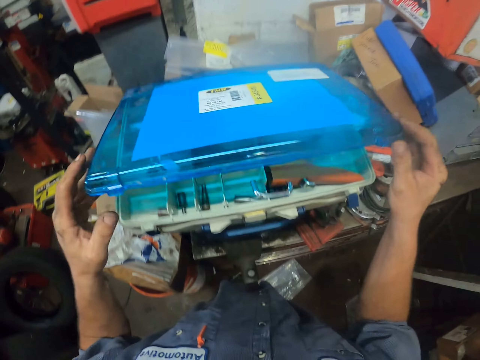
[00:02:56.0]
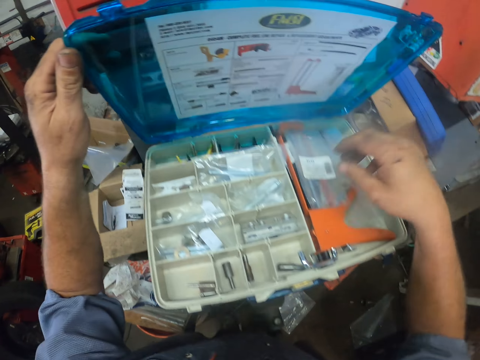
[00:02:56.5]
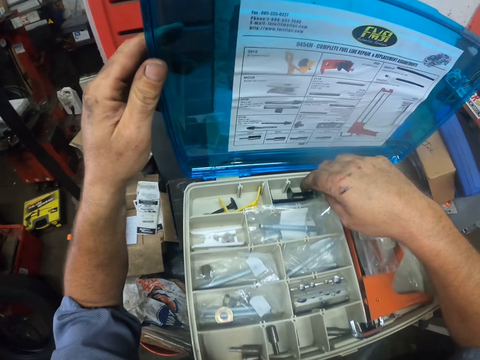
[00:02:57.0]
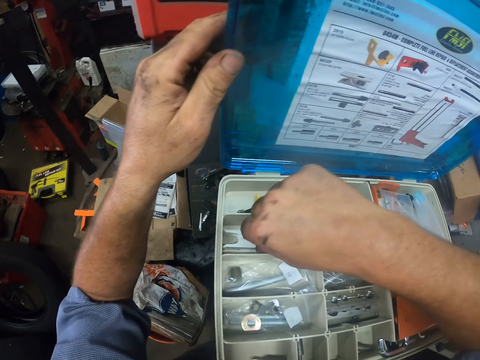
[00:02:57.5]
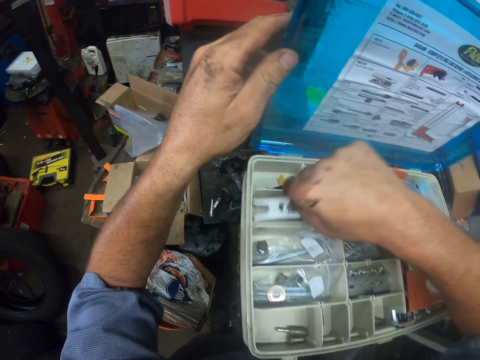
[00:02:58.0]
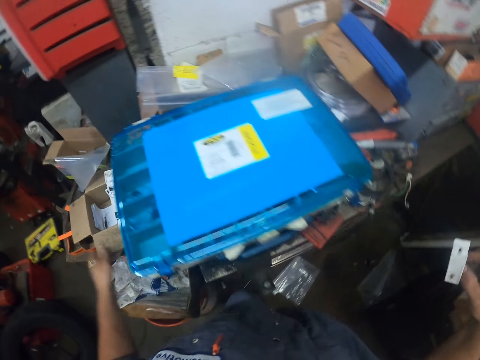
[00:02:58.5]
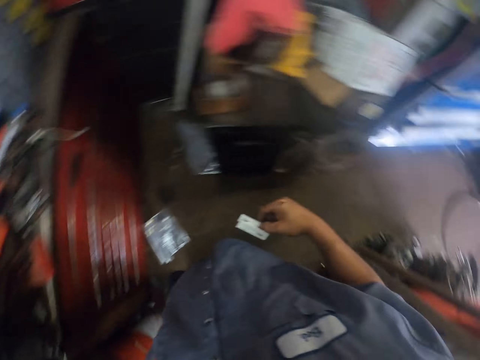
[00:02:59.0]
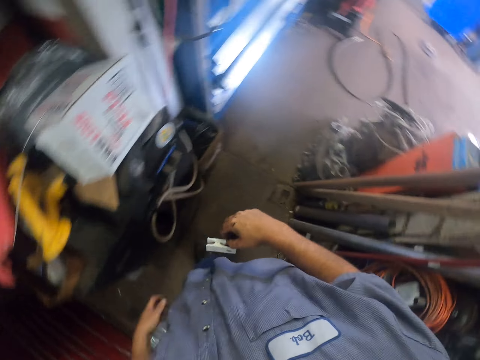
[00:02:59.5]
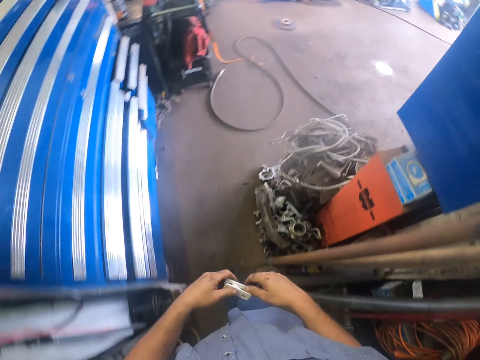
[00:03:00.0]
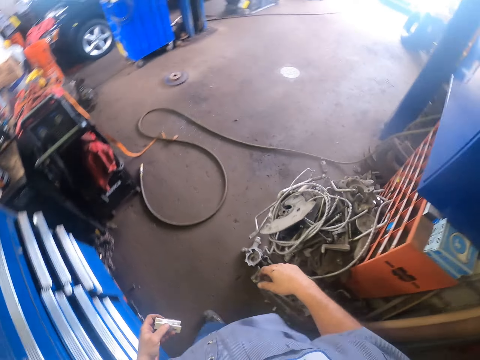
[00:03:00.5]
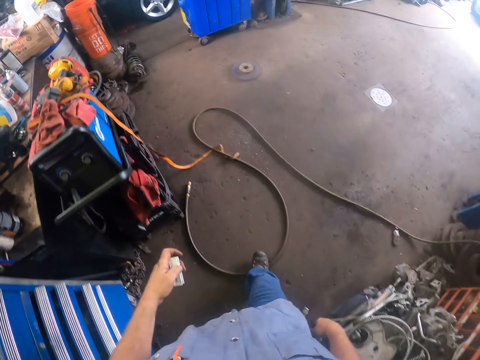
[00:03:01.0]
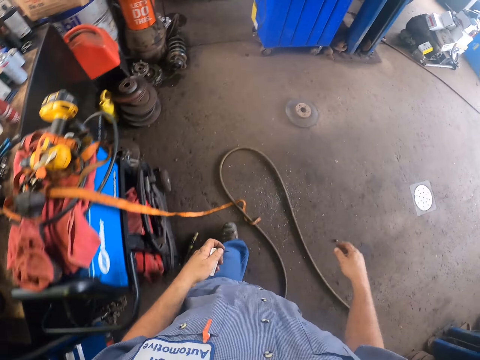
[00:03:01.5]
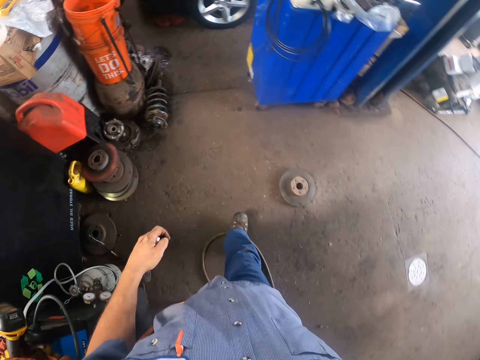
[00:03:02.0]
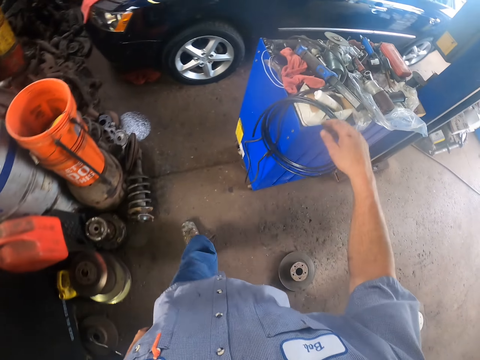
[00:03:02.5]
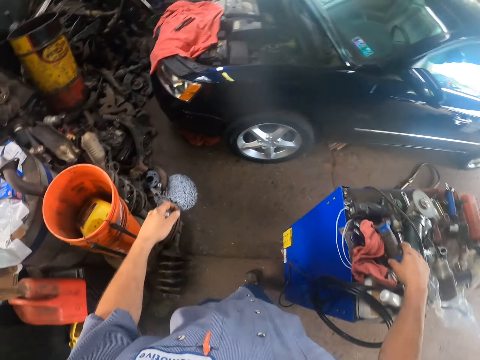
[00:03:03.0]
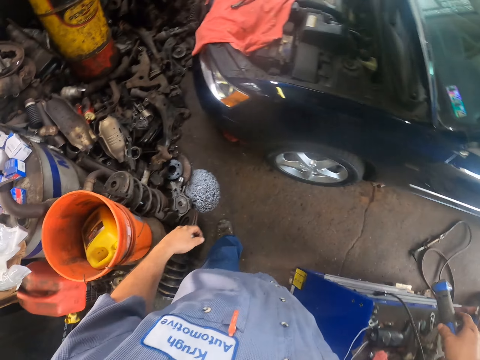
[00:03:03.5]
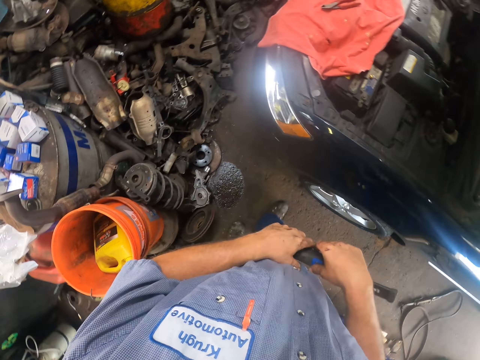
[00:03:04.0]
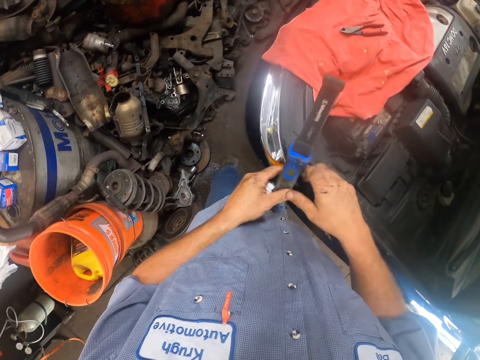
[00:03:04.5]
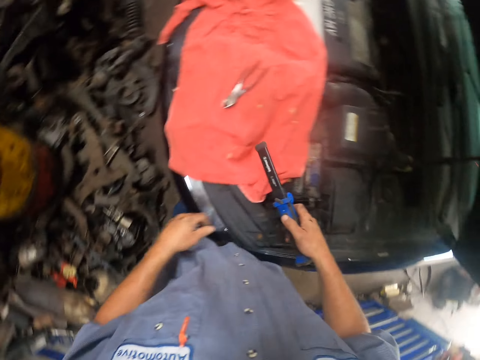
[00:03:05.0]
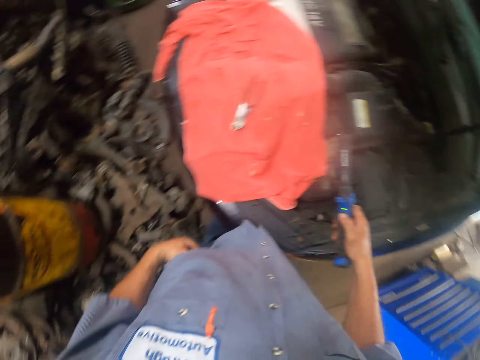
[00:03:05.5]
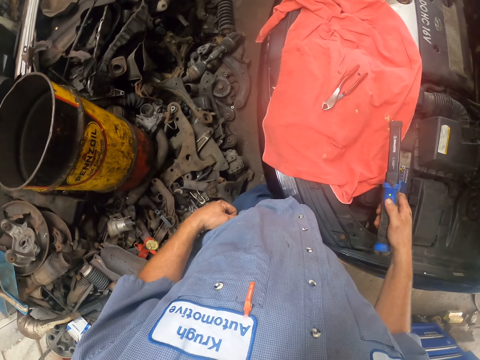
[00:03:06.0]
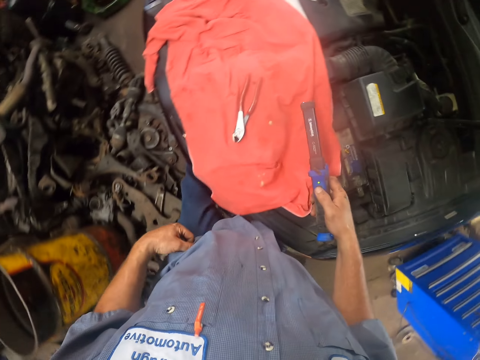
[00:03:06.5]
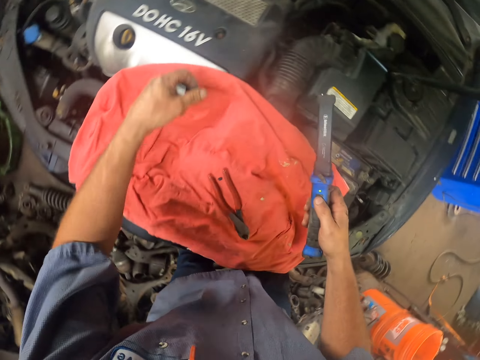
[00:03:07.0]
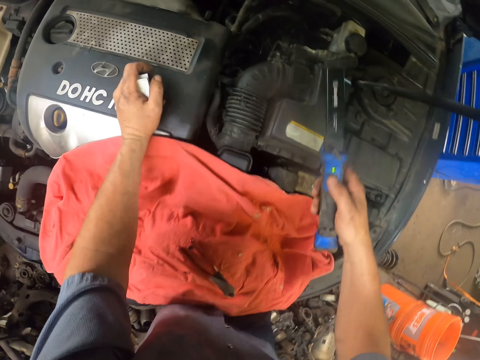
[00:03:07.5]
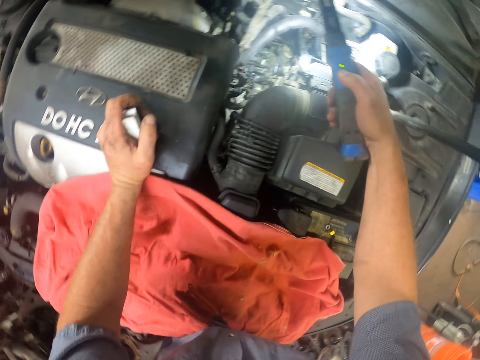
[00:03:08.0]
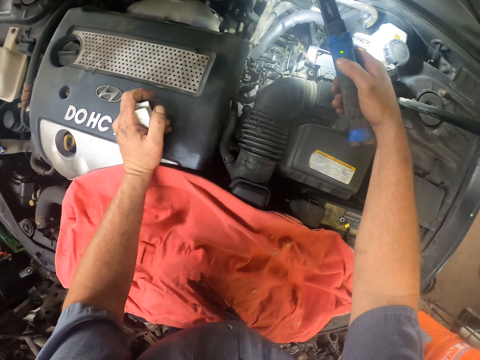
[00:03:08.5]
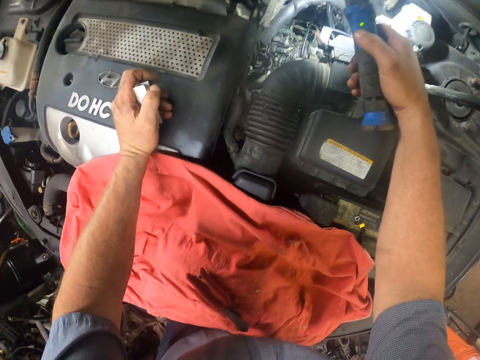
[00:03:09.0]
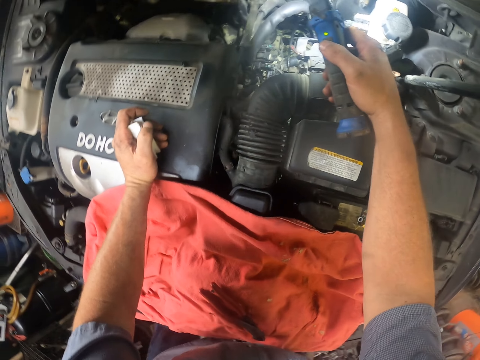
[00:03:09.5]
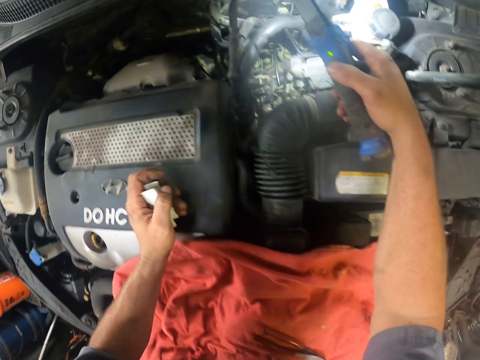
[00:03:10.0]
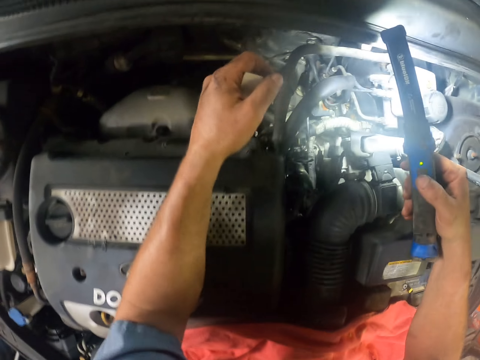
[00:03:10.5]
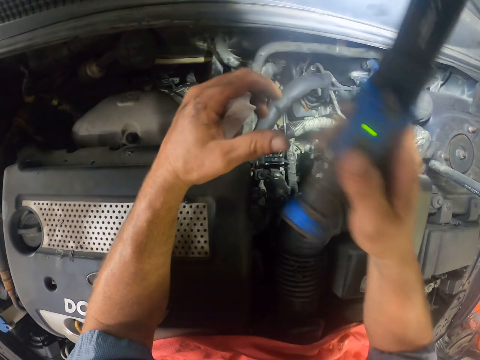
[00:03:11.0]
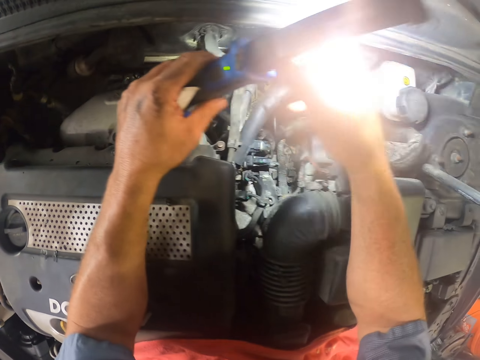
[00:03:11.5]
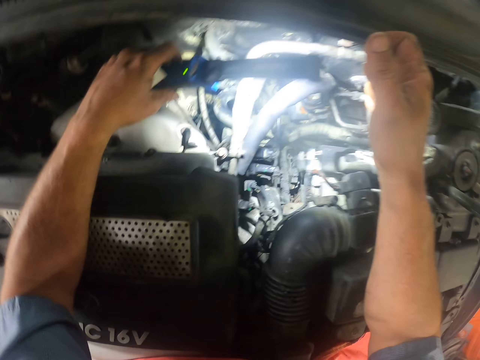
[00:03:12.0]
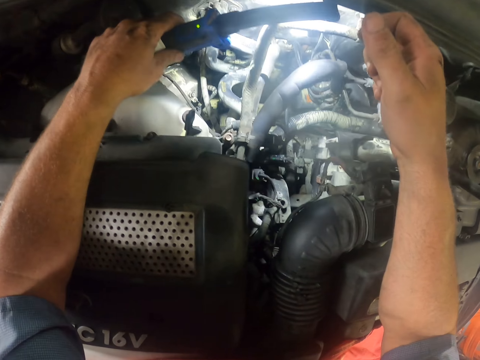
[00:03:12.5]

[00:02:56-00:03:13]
The camera wearer picks up a clip from the box. They close the box. They walk to the car. They pick up a torch. They switch on the torch. They look in the bonnet with the torch.

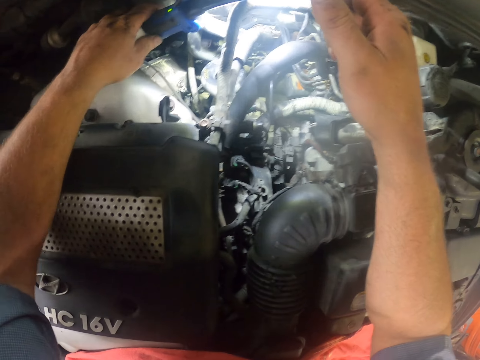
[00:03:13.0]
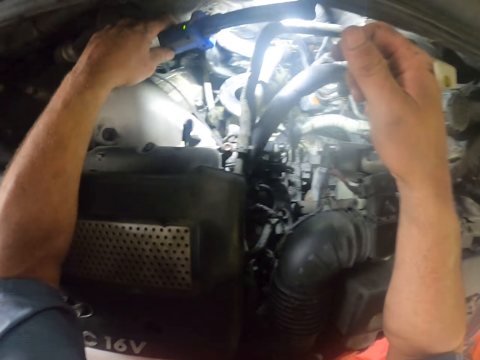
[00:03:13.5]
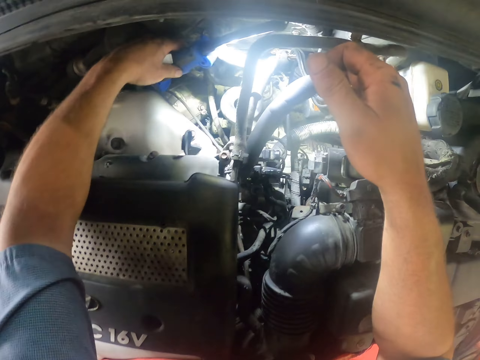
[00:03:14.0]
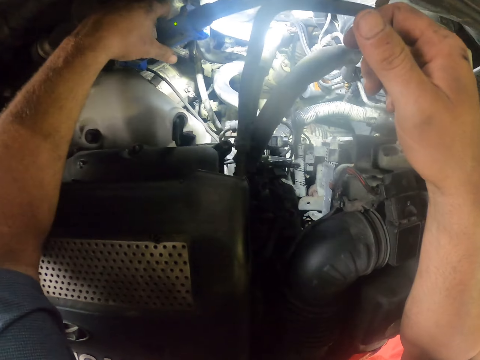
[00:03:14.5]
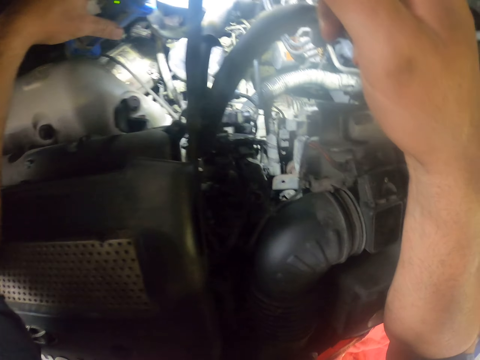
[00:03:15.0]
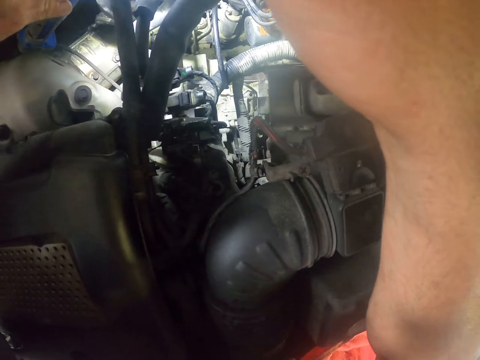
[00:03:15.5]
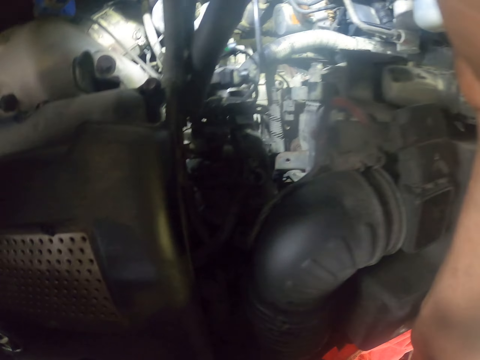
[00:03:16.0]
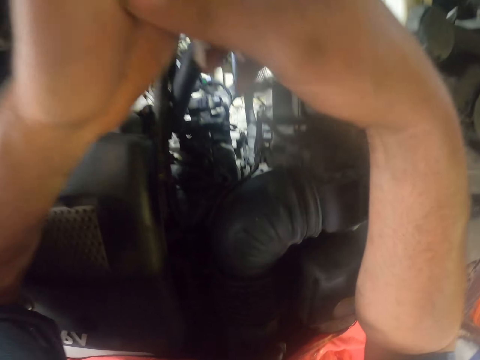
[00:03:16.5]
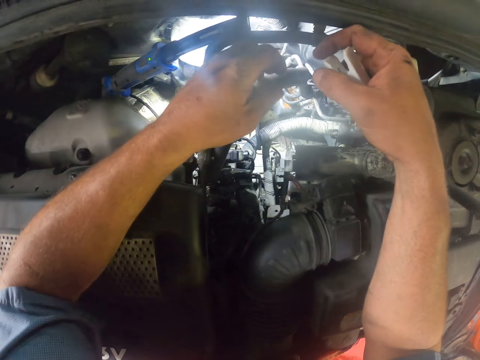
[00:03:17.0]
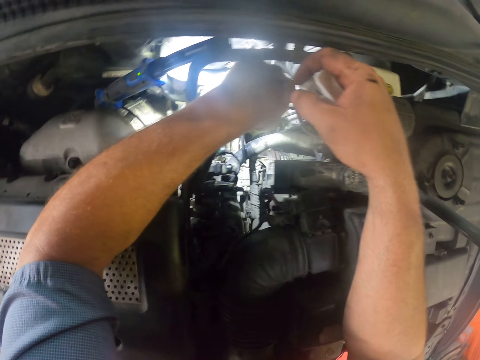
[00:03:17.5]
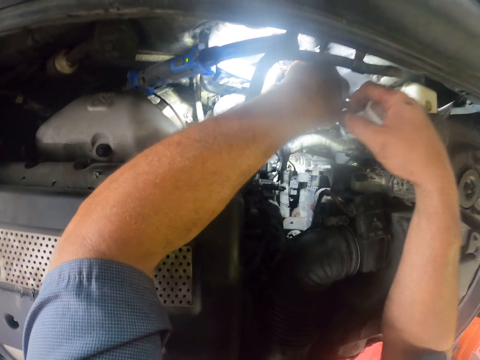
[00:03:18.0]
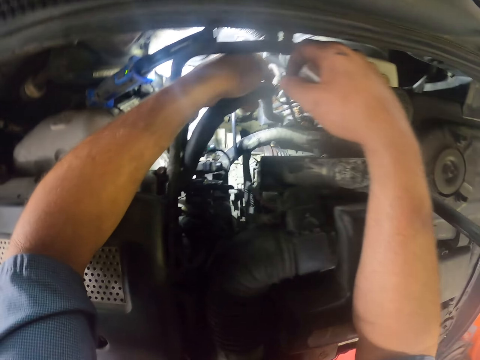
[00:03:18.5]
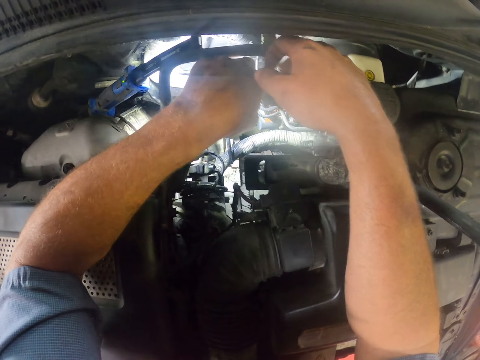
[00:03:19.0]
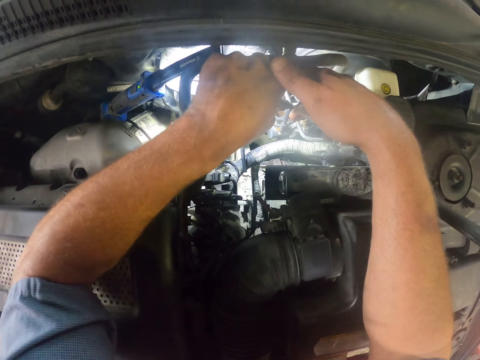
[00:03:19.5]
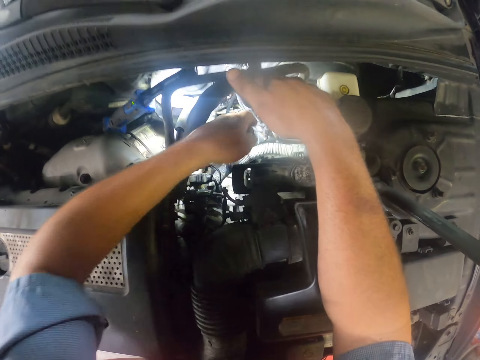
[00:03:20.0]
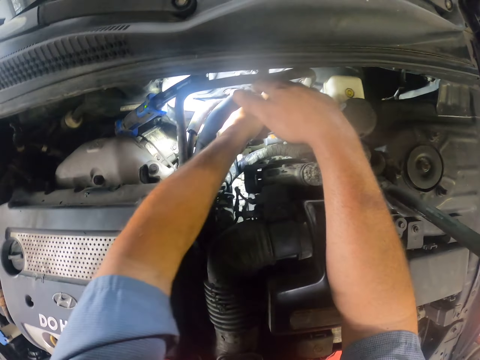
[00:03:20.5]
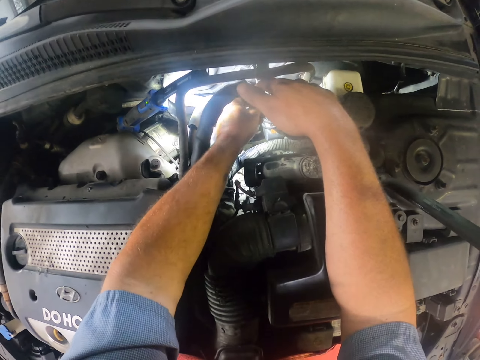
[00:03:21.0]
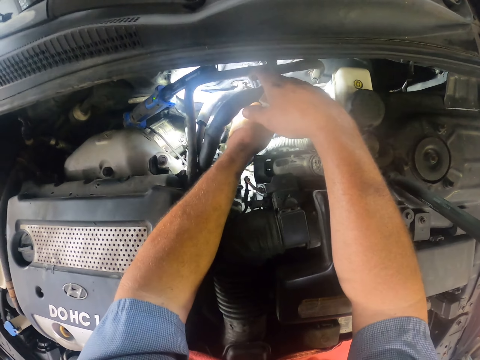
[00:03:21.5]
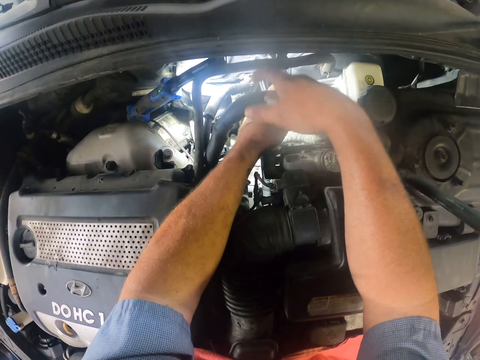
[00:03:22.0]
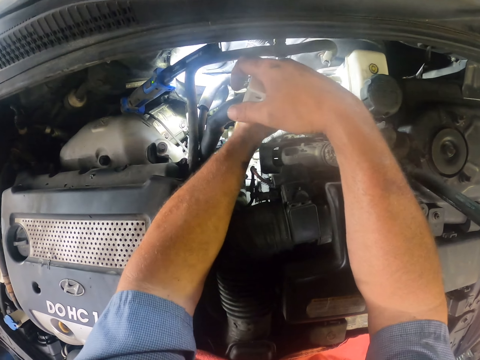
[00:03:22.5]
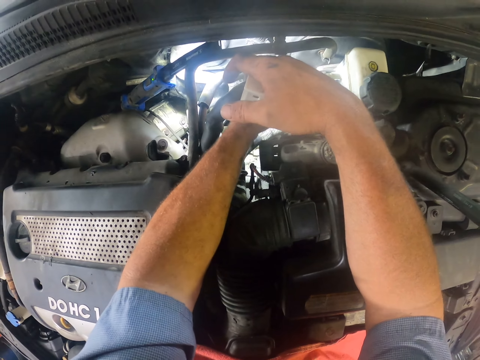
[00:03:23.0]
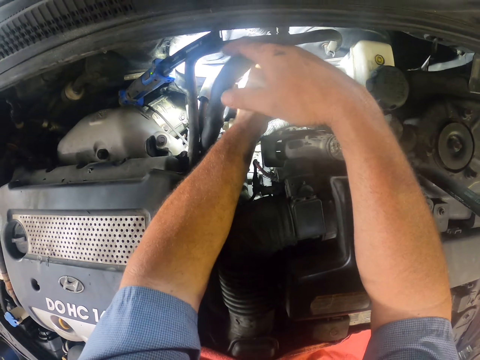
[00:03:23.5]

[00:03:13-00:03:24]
The camera wearer looks inside the car. They repair the car.
